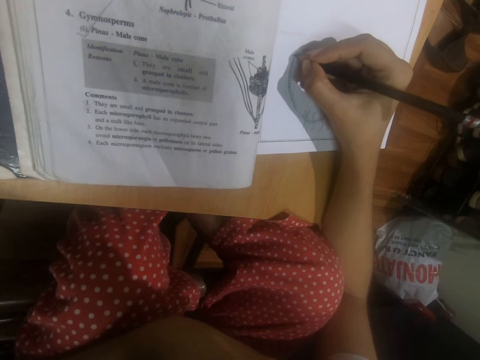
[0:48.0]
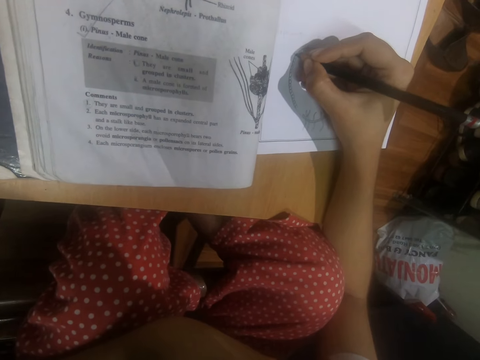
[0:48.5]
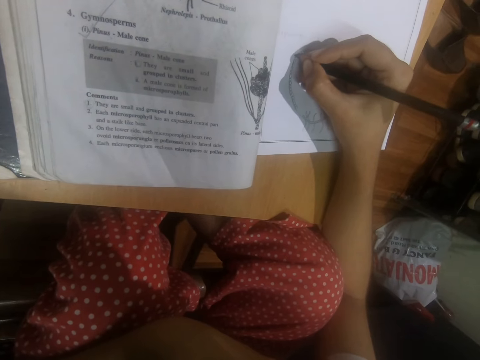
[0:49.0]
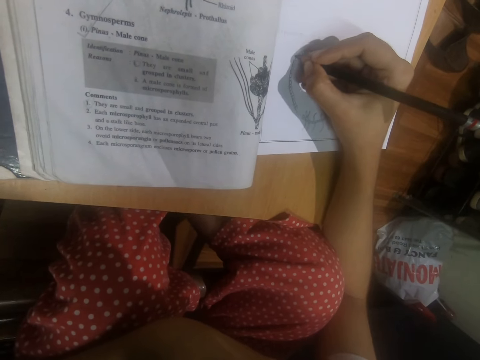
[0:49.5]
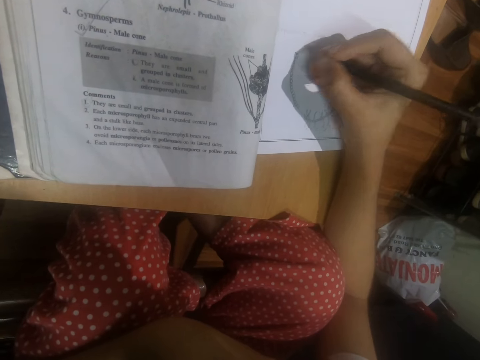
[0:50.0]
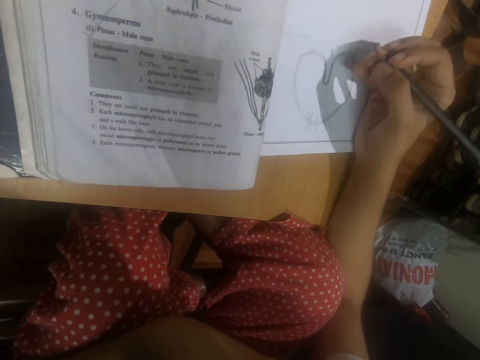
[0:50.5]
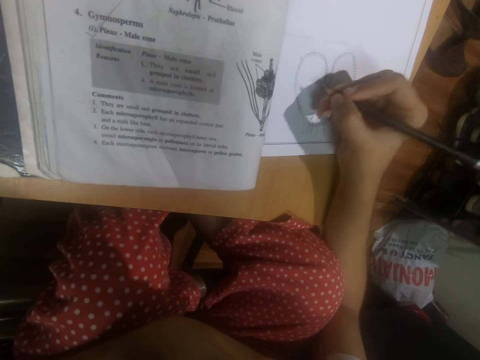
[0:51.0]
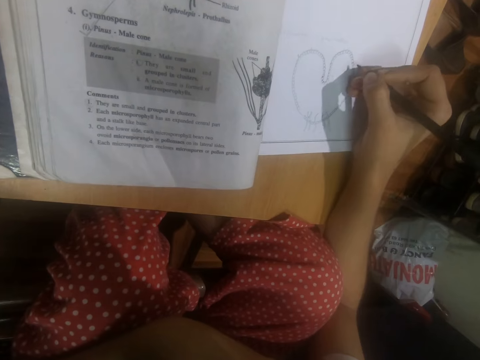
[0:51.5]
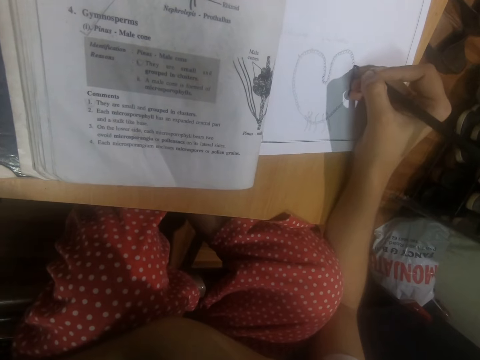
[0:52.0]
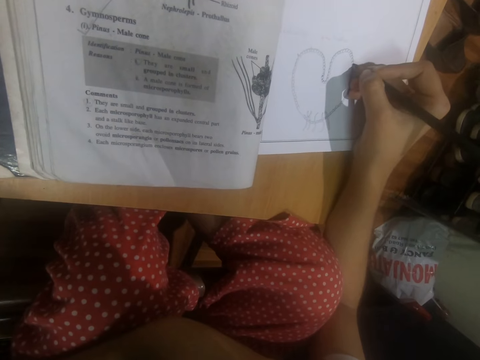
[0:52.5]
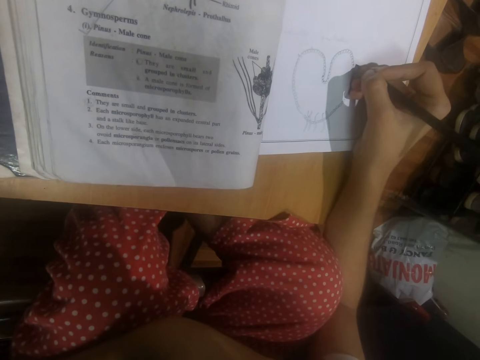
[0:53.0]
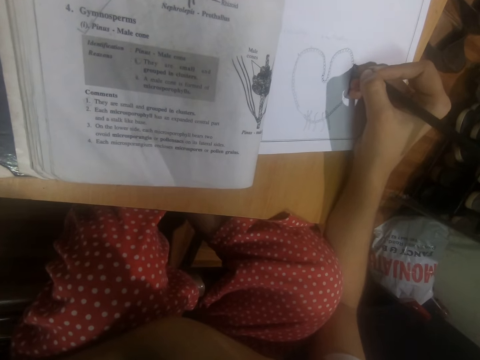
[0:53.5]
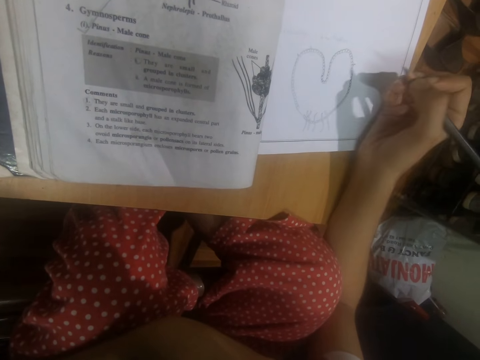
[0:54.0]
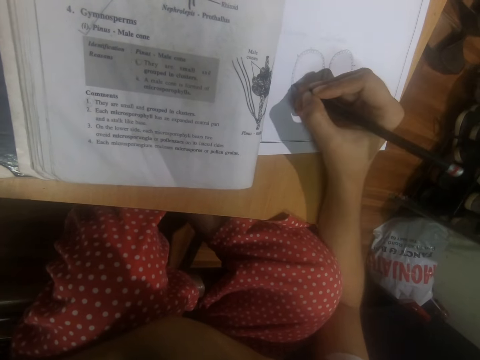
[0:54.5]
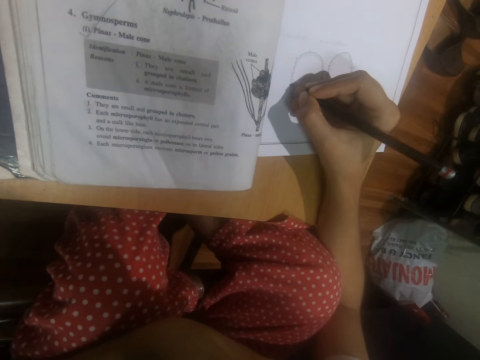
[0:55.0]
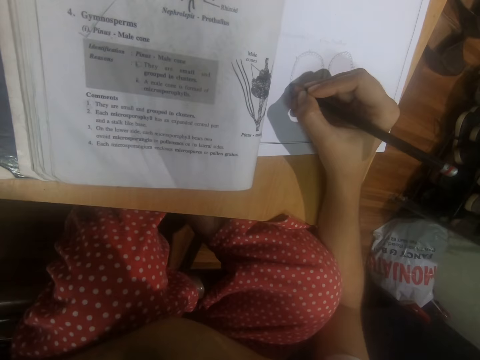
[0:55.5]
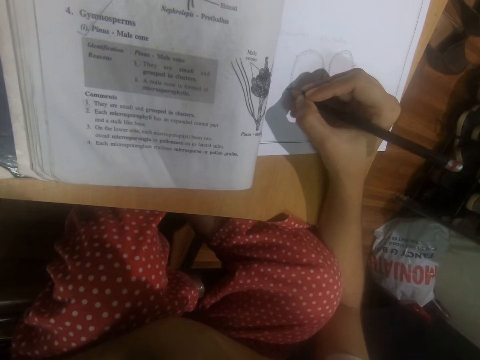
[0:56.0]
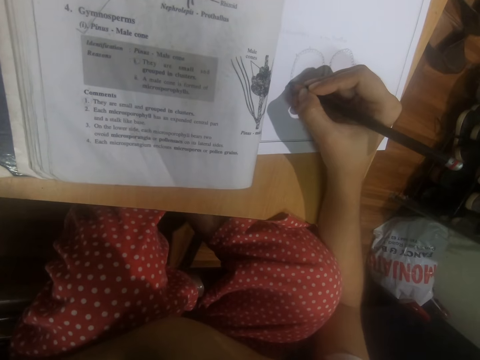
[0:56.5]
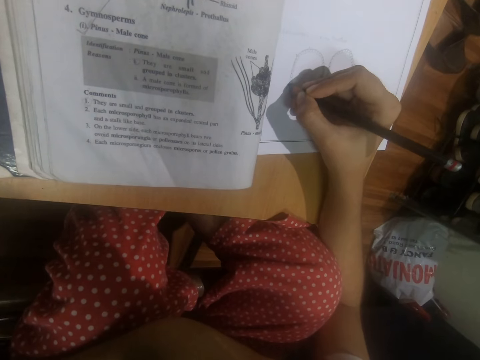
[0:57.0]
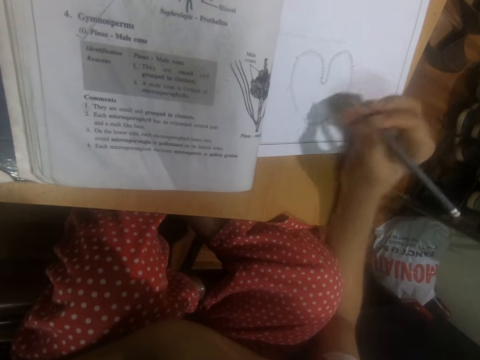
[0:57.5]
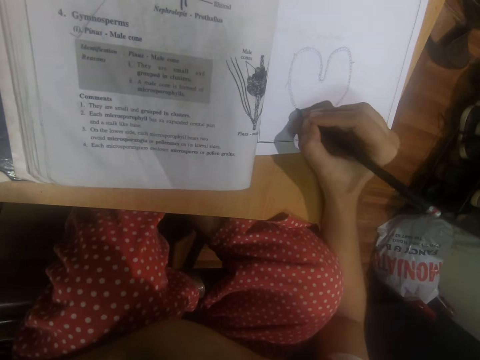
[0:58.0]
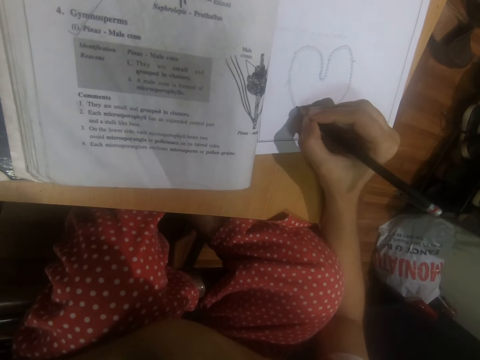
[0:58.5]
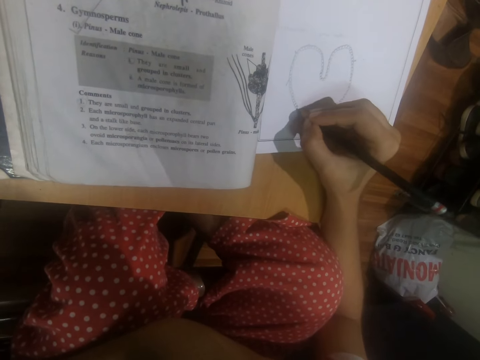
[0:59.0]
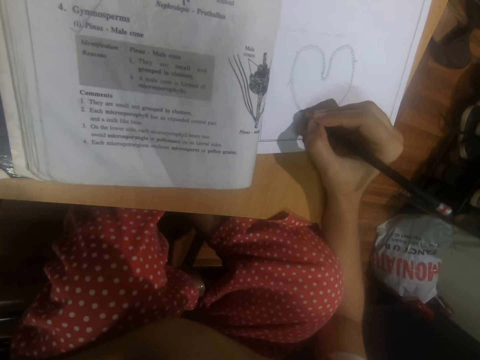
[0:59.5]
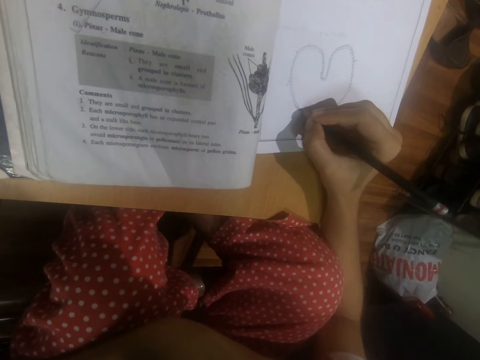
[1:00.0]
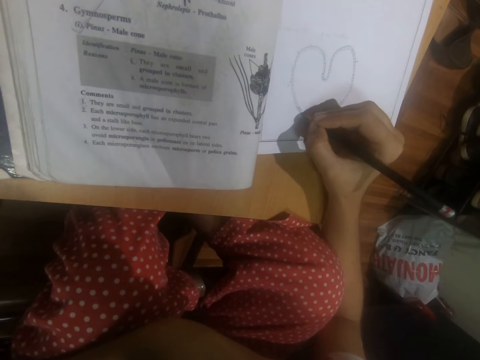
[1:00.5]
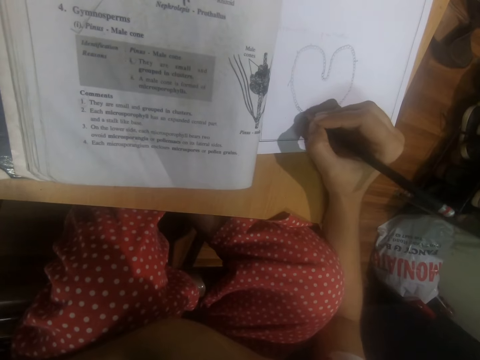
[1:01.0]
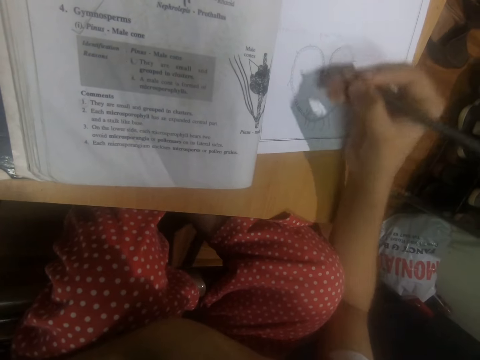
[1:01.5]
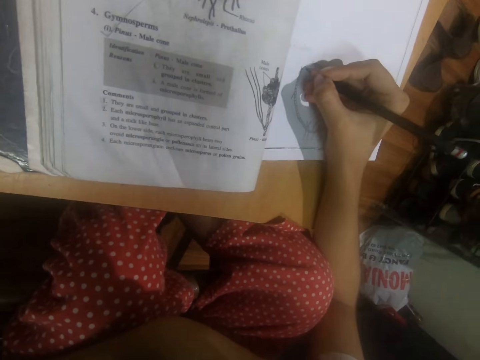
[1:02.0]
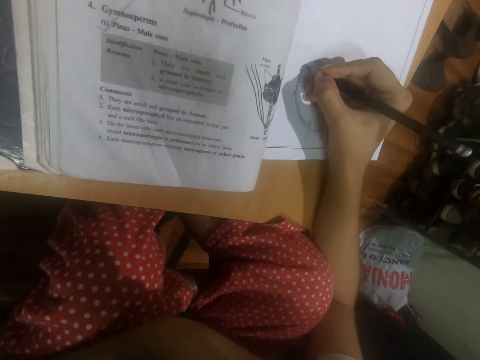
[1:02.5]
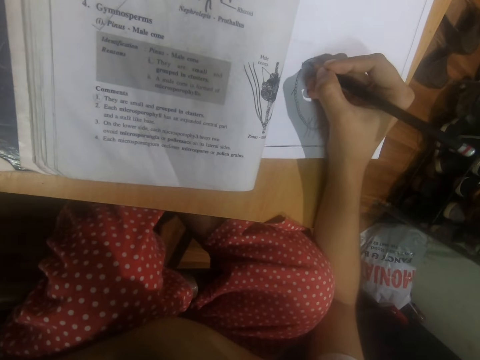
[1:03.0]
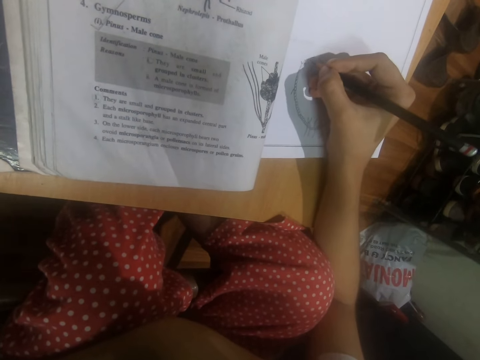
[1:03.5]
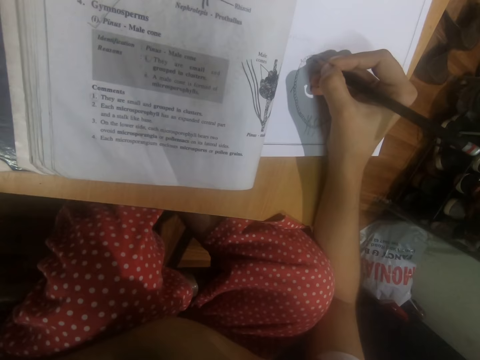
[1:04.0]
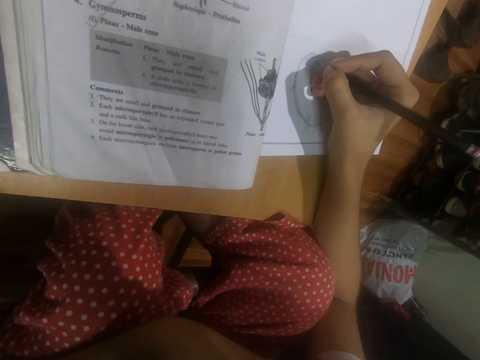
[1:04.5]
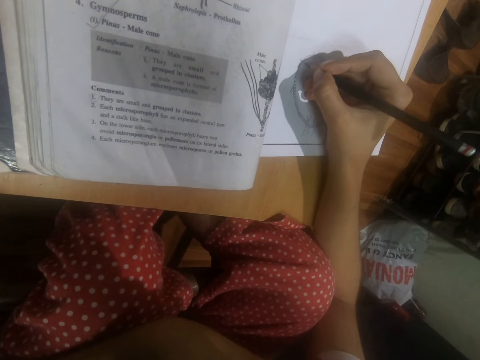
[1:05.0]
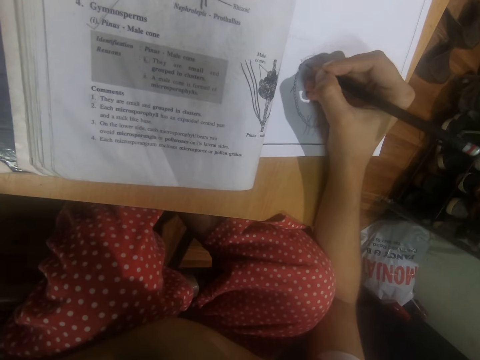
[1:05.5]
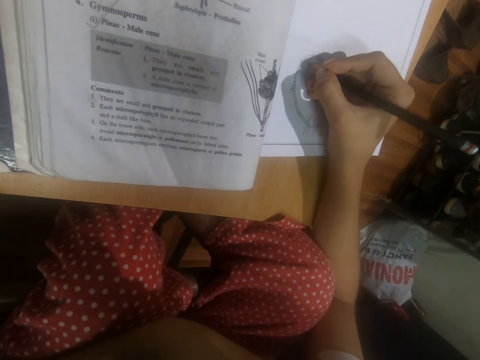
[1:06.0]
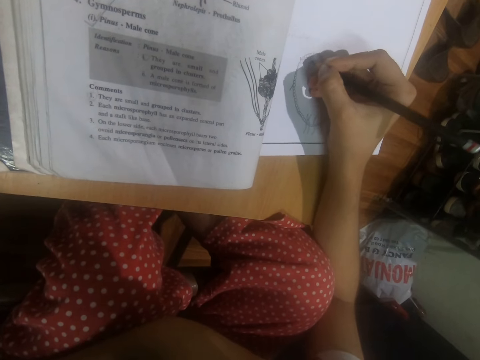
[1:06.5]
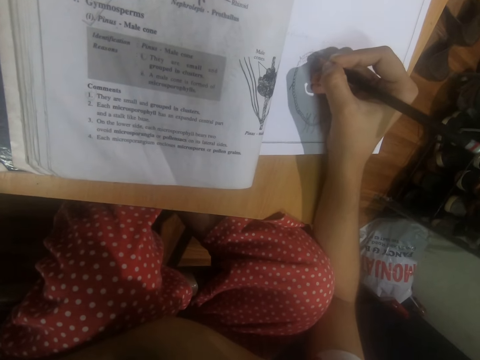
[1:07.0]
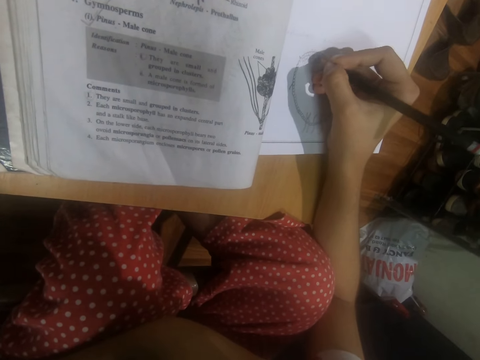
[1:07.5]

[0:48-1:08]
The camera wearer adjusts her right hand on the book on the table. She draws on the book on the table with the pencil in her right hand. She adjusts her right hand on the book on the table. She draws on the book on the table with the pencil in her right hand. She adjusts her right hand on the book on the table. She draws on the book on the table with the pencil in her right hand. She adjusts her right hand on the book on the table. She draws on the book on the table with the pencil in her right hand.

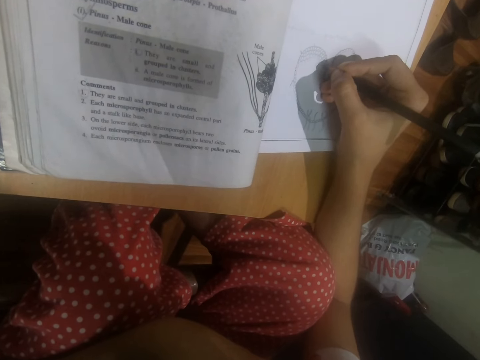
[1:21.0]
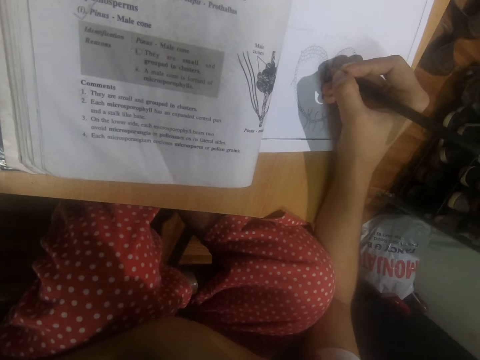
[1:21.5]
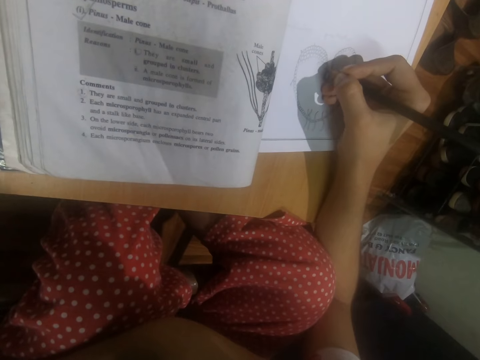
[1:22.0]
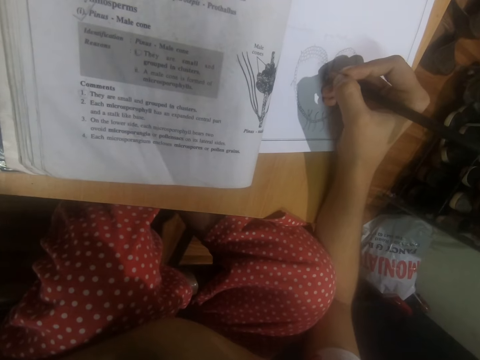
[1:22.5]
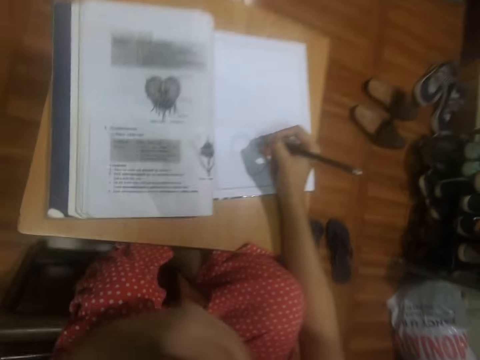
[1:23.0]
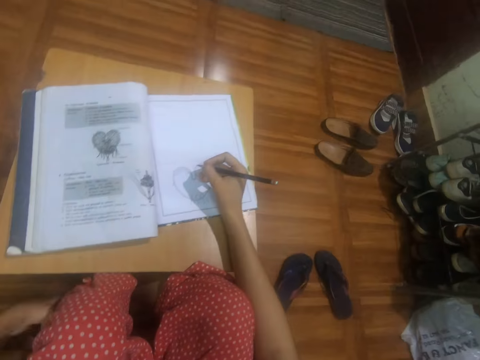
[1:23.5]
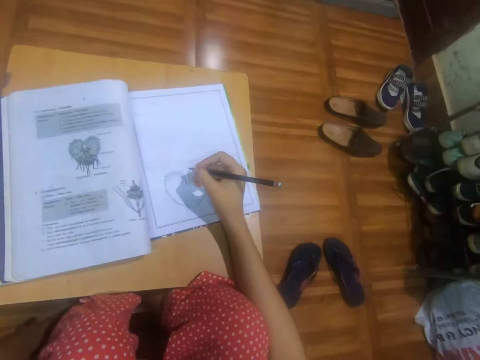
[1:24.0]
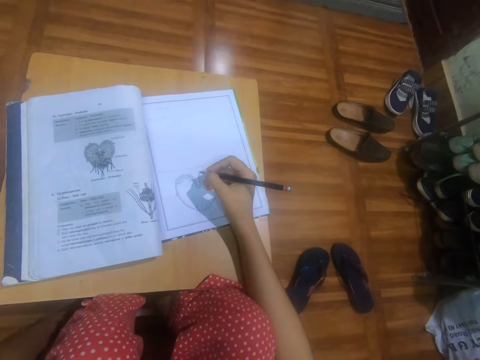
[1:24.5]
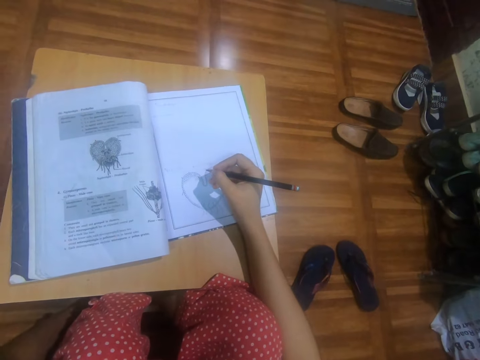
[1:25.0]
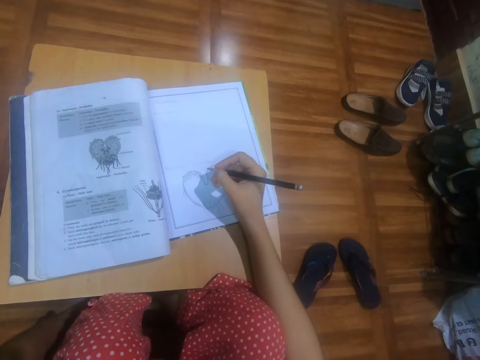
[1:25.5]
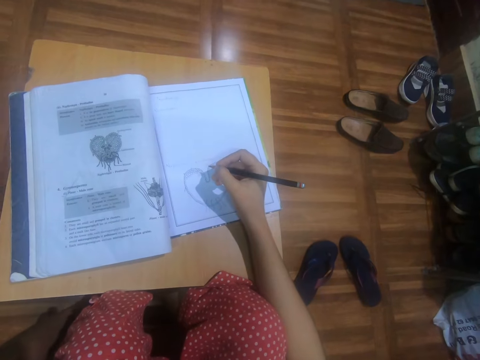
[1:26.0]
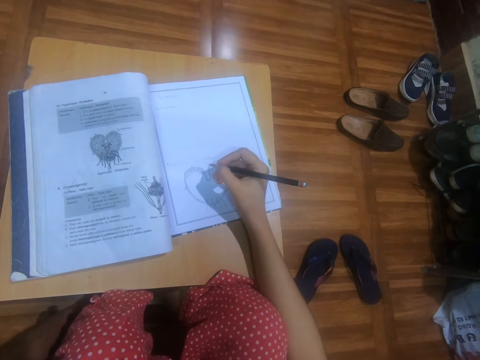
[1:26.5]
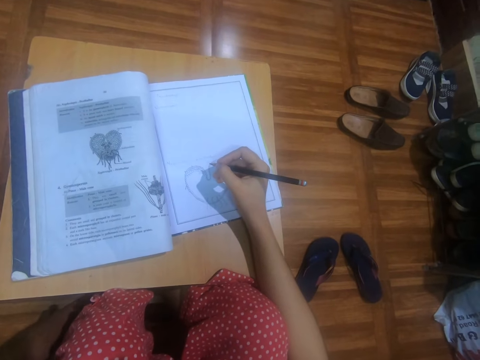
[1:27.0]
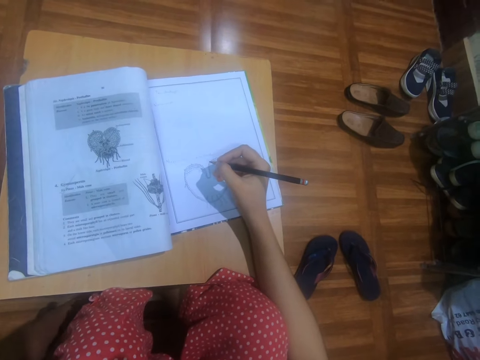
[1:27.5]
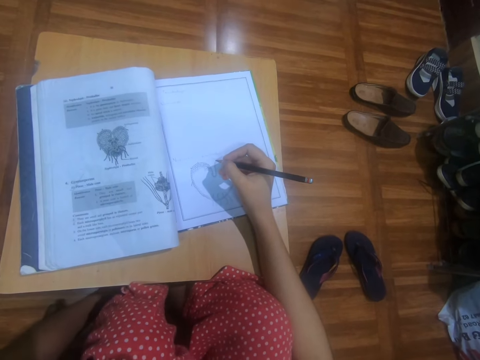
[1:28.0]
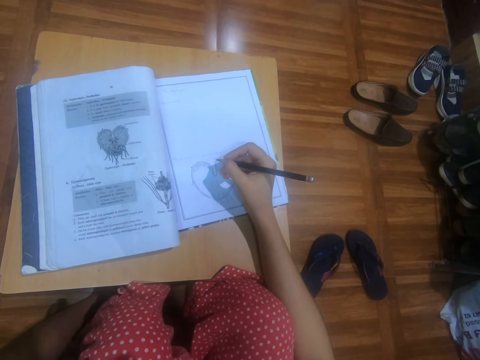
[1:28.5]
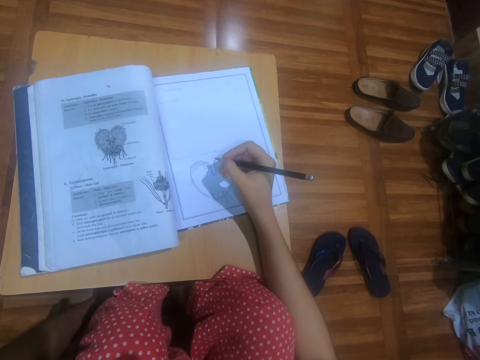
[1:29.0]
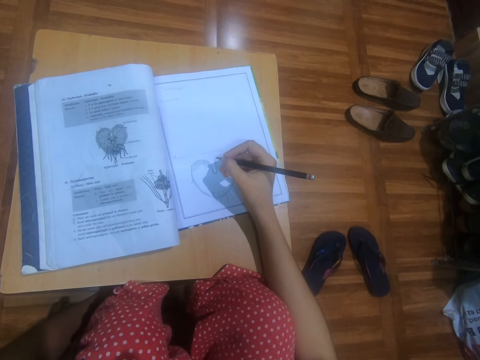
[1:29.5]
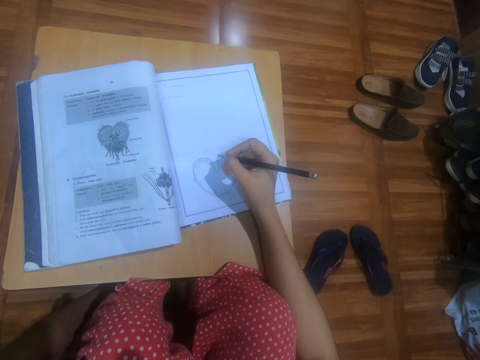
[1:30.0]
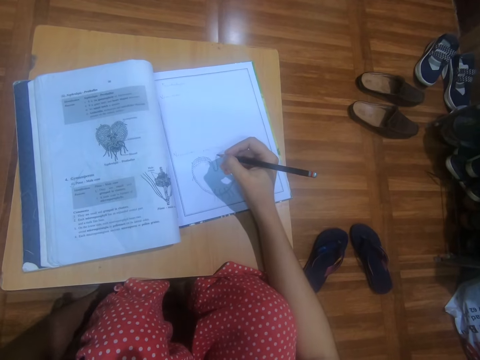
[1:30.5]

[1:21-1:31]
The camera wearer removes her left hand from her face. She scratches her left leg with her left hand.
